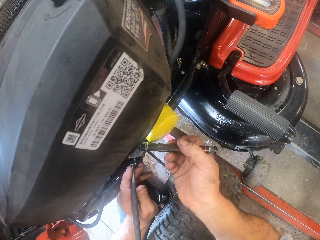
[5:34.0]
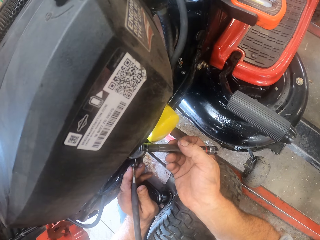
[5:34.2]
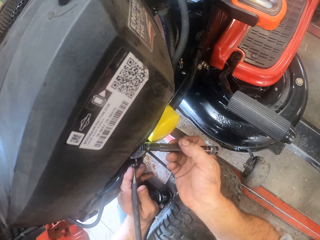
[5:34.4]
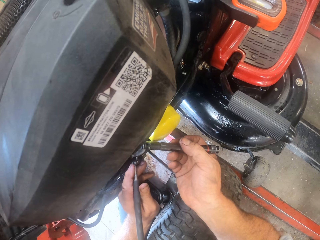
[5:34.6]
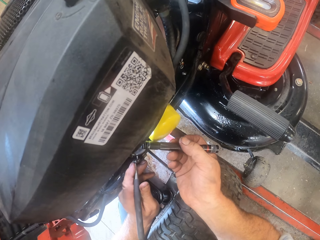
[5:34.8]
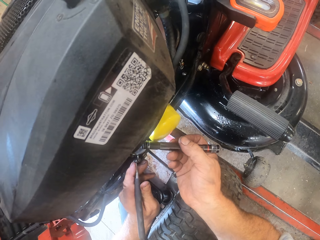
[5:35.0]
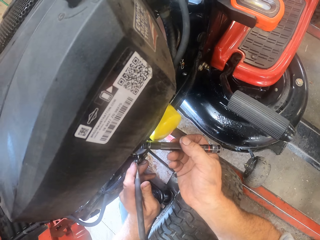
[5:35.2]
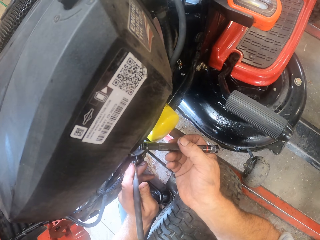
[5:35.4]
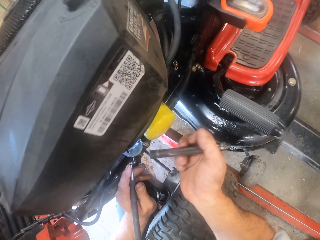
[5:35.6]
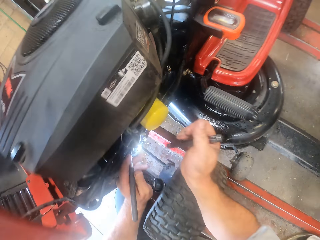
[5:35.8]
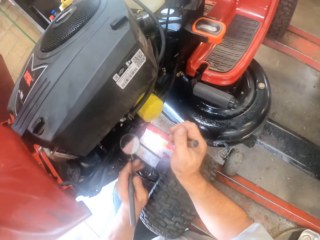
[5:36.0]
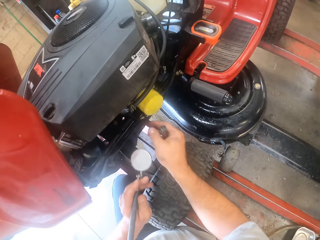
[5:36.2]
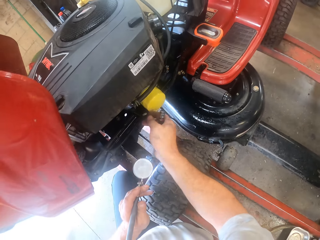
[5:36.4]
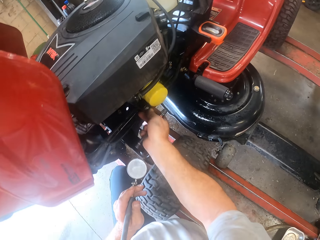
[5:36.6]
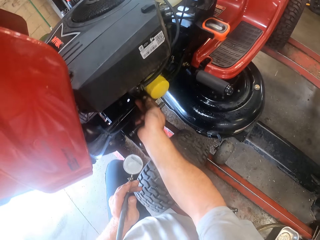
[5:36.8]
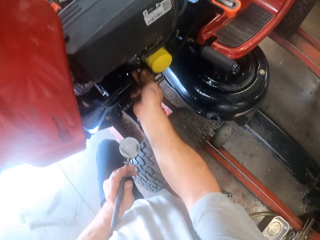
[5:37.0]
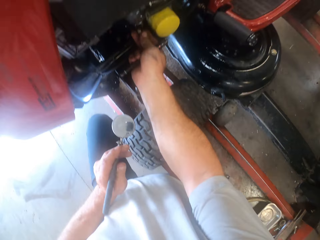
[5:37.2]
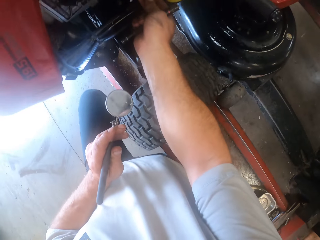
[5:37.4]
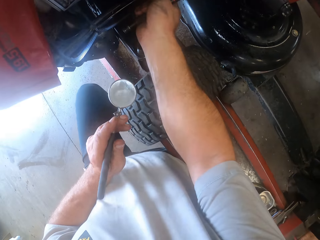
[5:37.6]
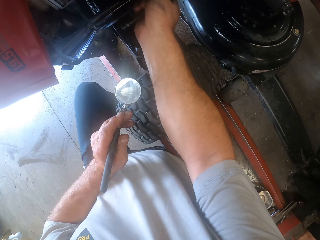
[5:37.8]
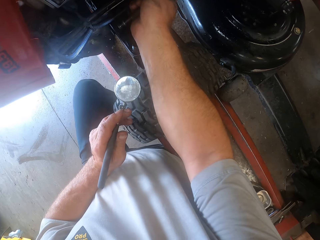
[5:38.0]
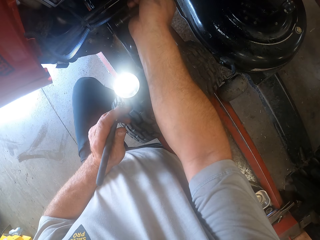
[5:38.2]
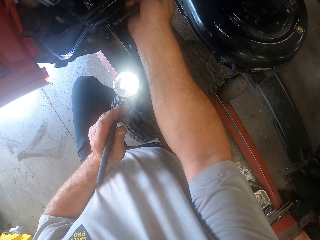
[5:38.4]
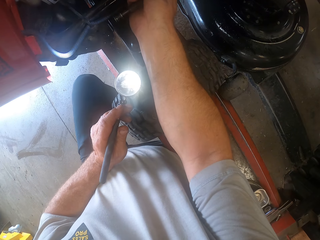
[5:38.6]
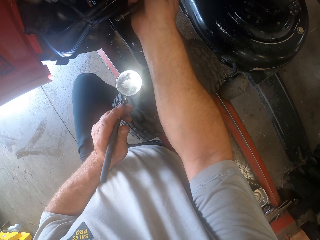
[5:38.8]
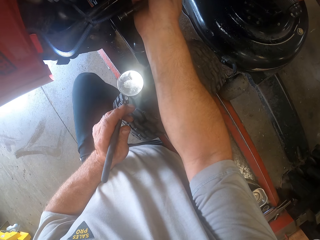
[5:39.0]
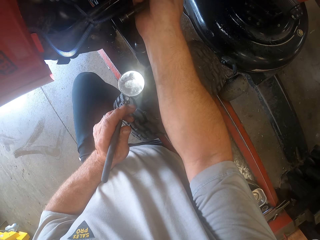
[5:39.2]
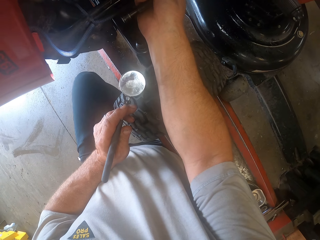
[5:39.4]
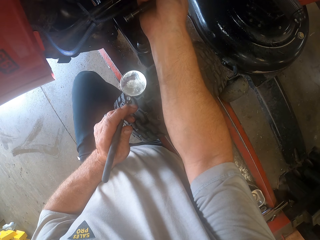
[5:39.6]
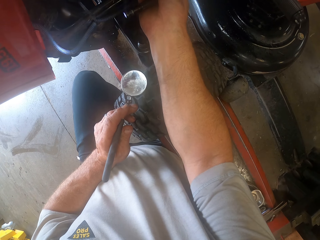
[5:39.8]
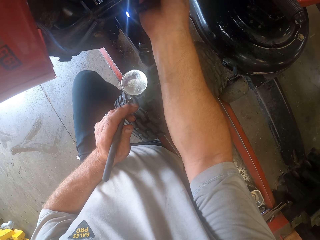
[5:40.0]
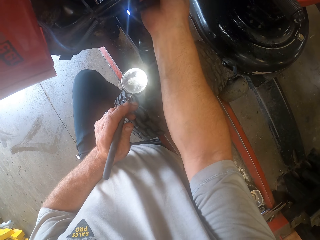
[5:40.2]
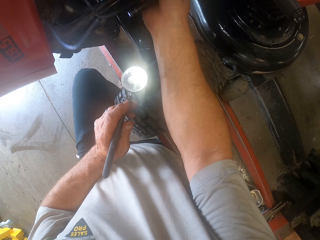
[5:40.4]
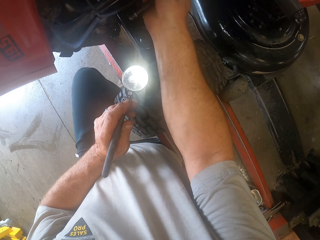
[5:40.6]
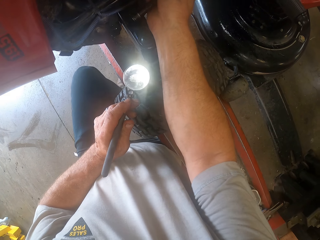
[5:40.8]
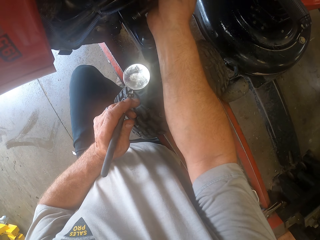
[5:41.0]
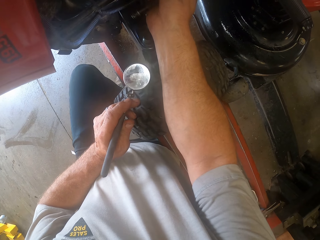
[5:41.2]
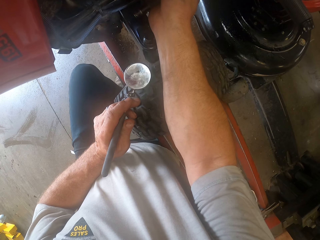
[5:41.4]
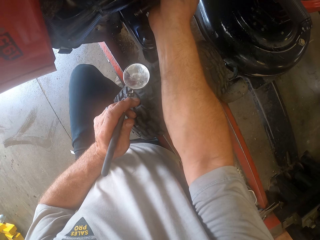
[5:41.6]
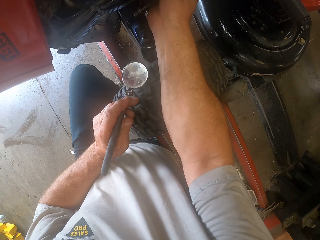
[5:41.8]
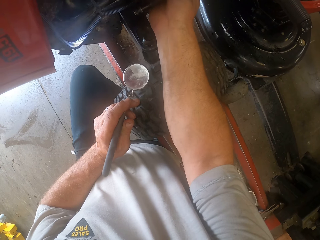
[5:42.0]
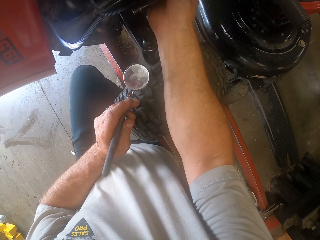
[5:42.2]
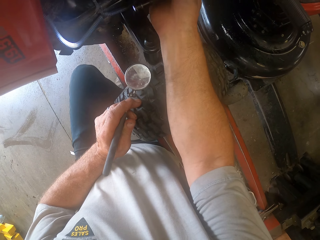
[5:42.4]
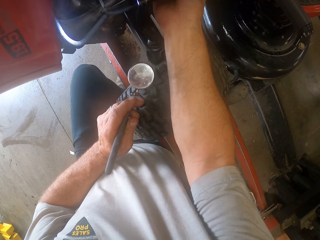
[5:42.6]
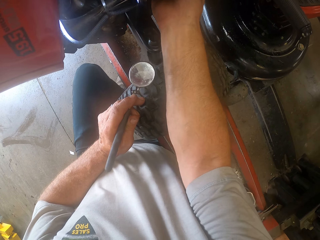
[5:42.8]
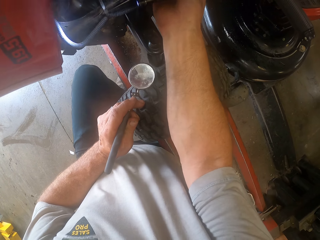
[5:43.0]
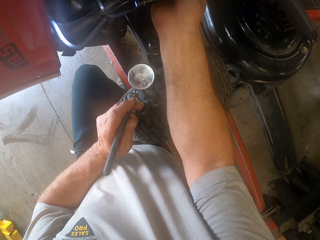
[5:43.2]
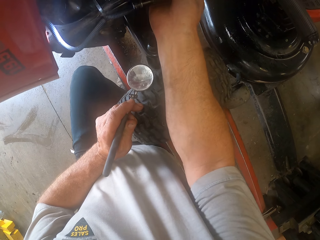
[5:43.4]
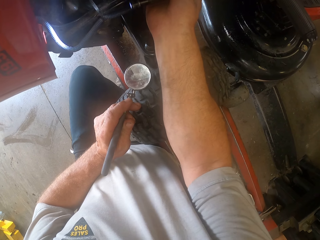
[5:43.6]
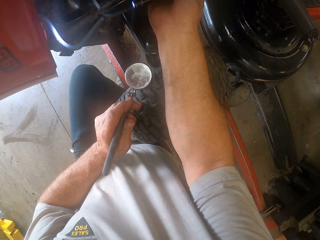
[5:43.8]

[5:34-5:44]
The camera wearer fixes the part of the lawn mower with his right hand. He touches something on the zero turn lawn mower.

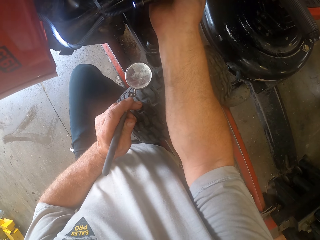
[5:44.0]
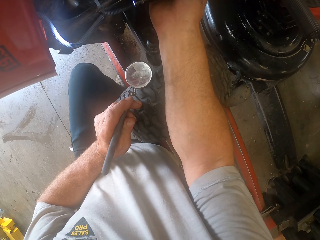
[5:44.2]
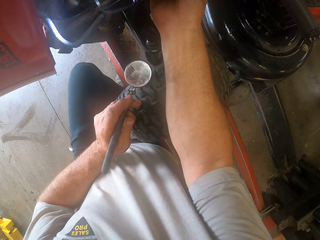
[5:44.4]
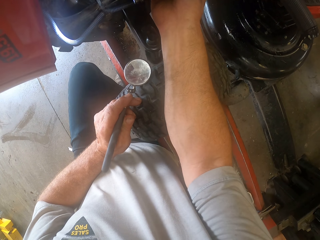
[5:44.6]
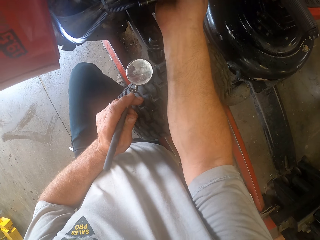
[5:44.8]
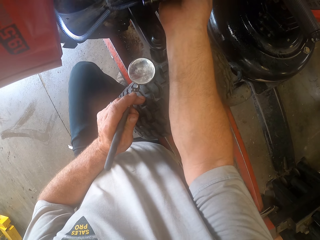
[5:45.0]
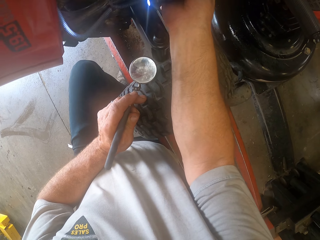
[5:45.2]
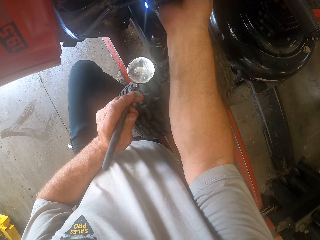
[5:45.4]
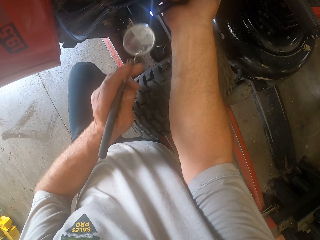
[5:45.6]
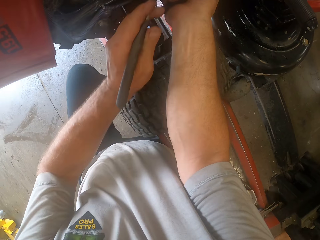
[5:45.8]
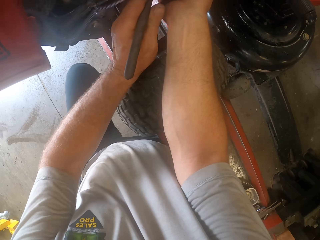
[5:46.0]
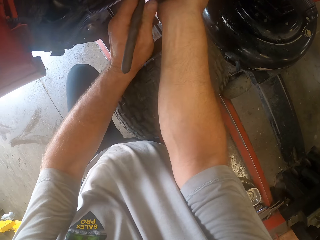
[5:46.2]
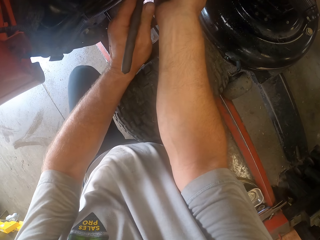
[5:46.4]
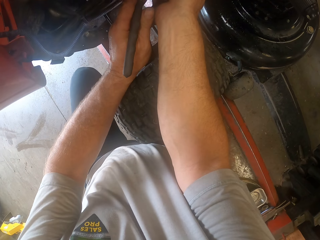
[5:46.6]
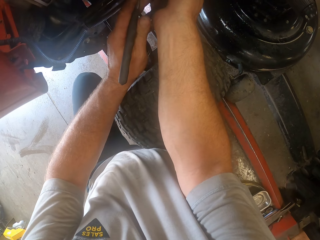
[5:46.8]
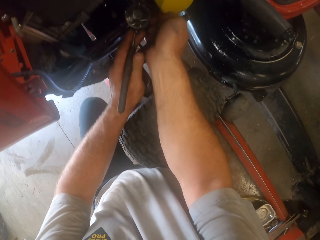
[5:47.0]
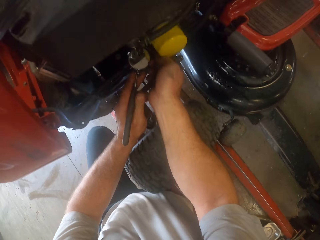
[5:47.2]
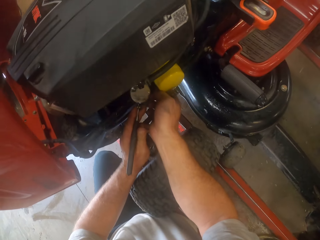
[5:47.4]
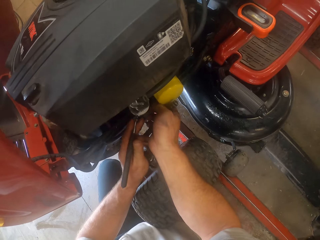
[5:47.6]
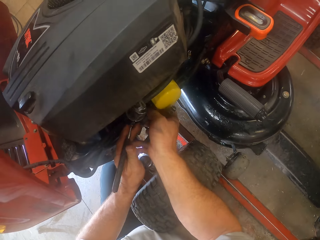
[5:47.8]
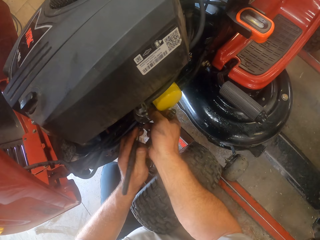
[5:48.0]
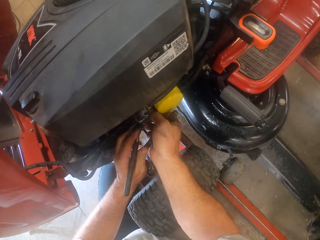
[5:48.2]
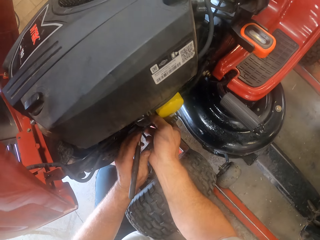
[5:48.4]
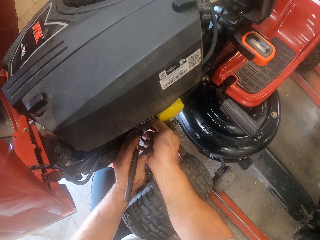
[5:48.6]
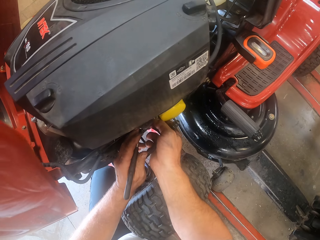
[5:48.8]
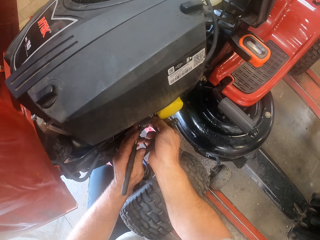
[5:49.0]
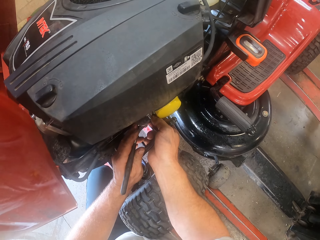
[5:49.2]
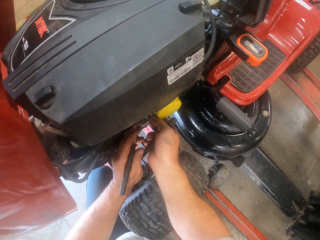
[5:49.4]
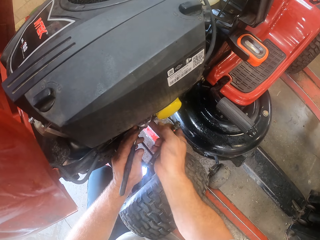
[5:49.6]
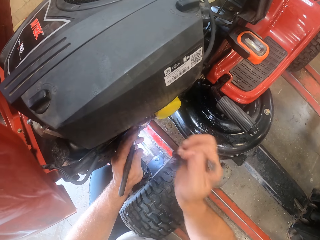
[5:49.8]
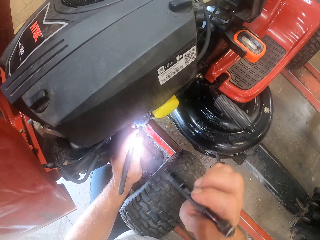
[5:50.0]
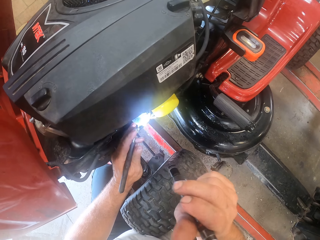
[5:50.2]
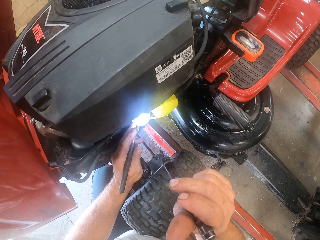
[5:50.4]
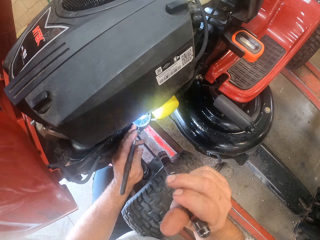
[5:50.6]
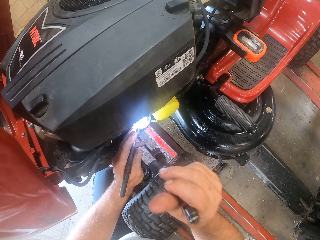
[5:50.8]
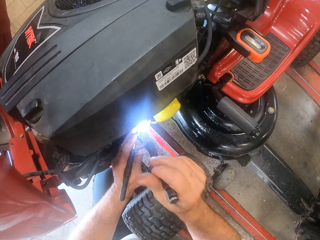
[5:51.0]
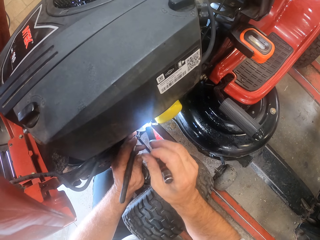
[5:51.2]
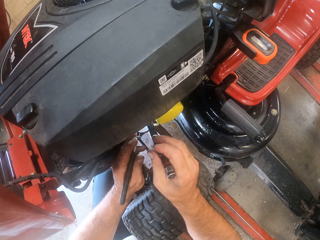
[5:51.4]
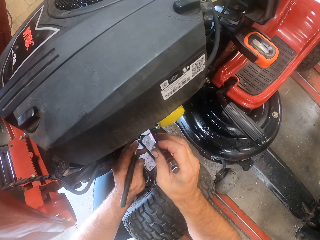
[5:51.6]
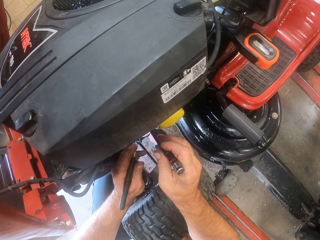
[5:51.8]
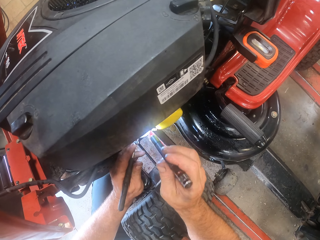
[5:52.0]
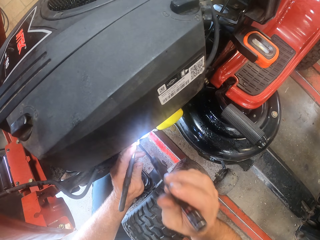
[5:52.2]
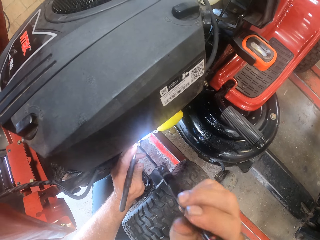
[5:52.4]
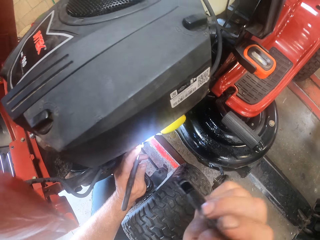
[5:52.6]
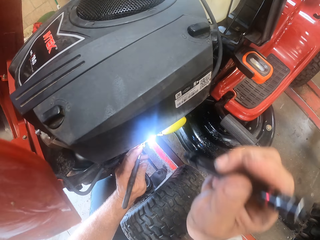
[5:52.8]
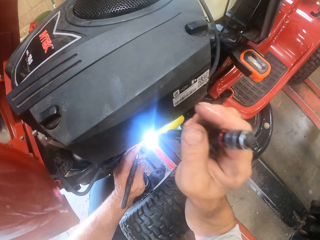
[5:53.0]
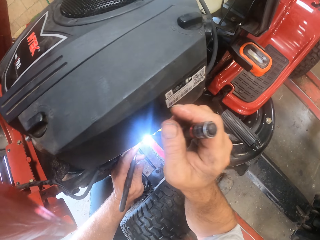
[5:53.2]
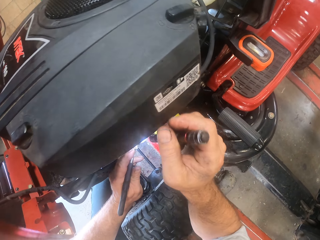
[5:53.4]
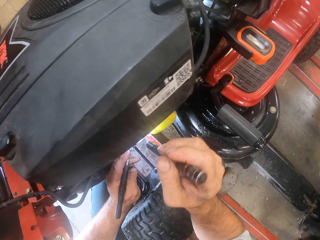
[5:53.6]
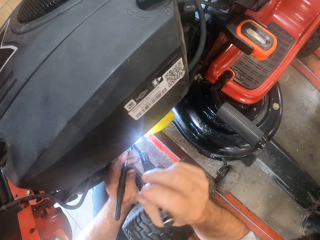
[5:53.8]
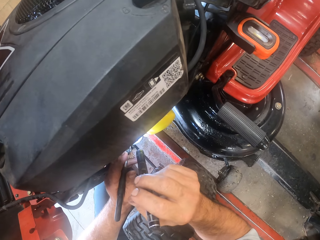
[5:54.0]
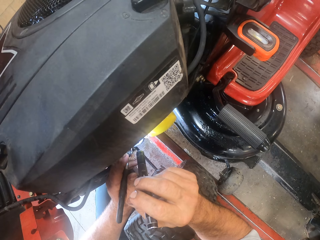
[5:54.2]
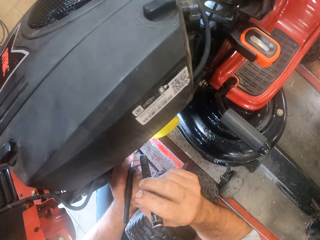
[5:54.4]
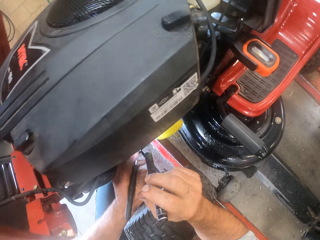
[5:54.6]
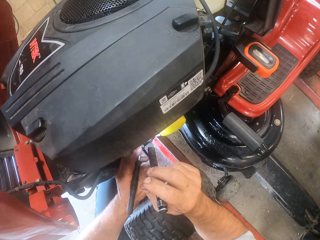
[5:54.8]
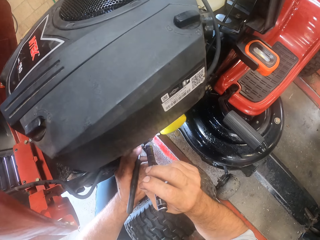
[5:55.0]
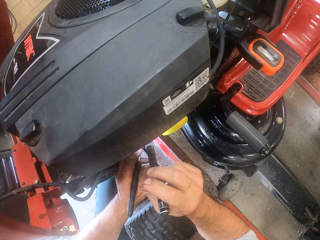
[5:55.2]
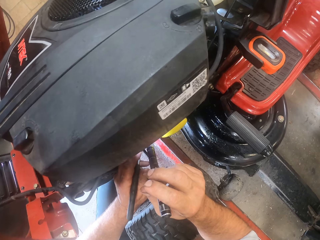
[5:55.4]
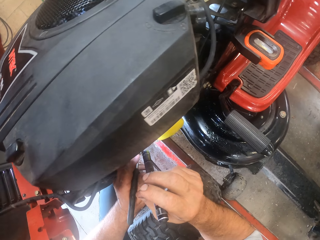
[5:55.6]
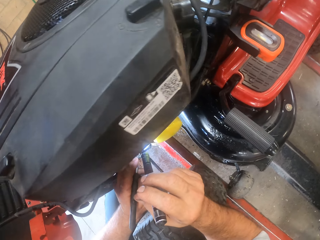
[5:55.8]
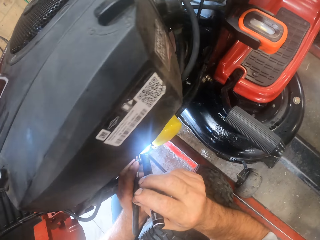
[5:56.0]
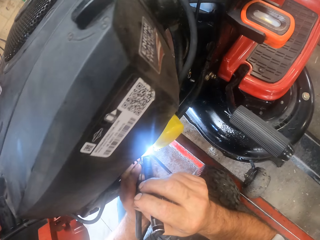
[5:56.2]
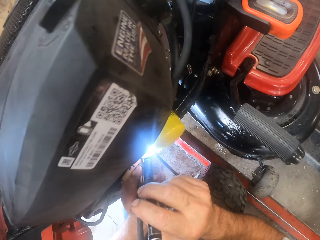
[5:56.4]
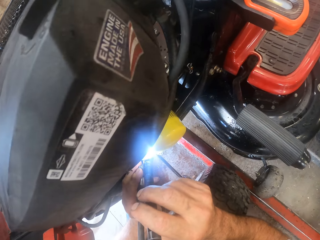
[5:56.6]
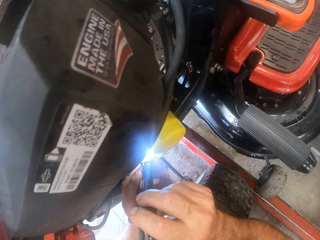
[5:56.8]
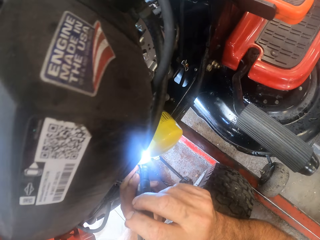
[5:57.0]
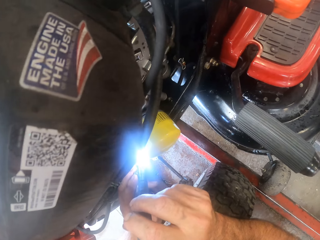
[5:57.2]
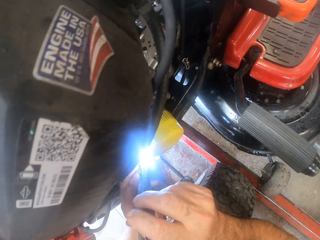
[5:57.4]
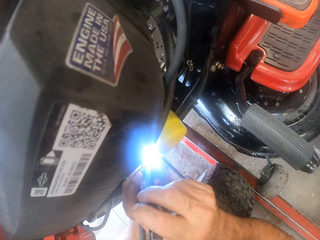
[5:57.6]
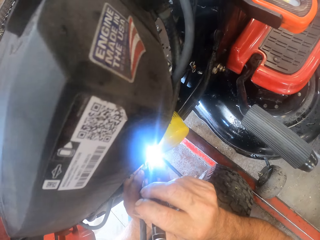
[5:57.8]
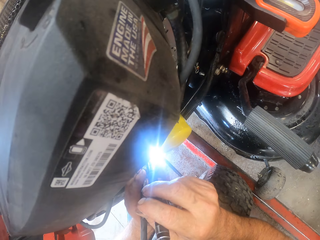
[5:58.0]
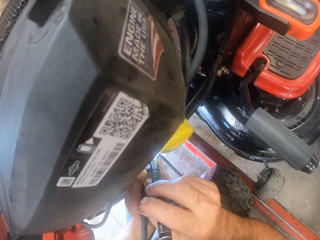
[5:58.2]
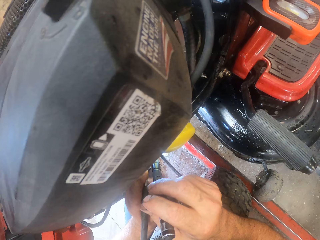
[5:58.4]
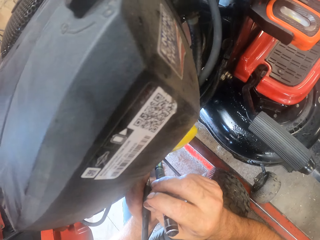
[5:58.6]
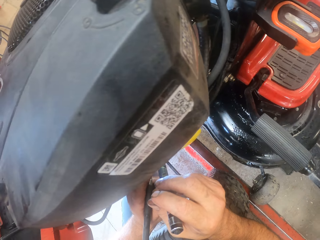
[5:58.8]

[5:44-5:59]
The camera wearer puts the inspection mirror or magnifying glass under the zero turn lawn mower. He turns on the torch light on his right hand. He gleams under the zero turn lawn mower with the torch light.
